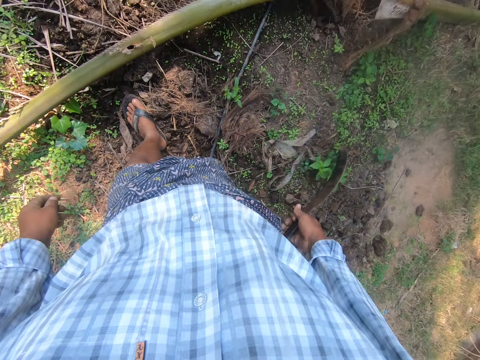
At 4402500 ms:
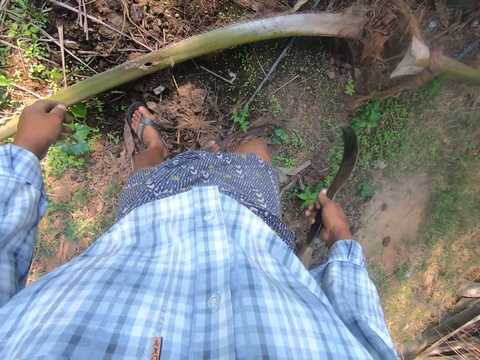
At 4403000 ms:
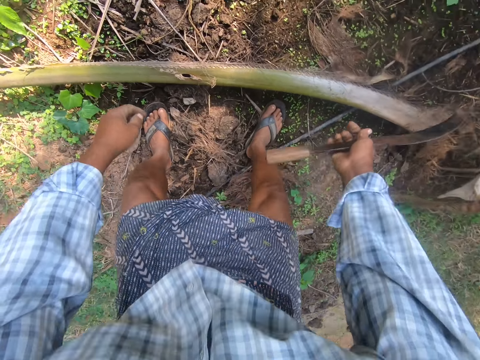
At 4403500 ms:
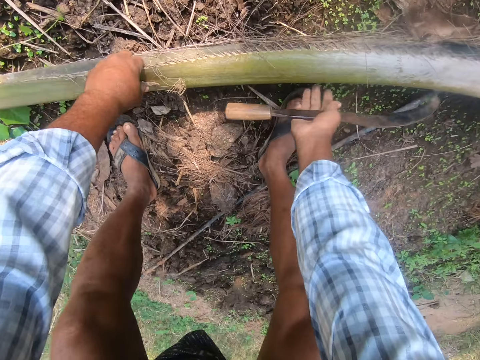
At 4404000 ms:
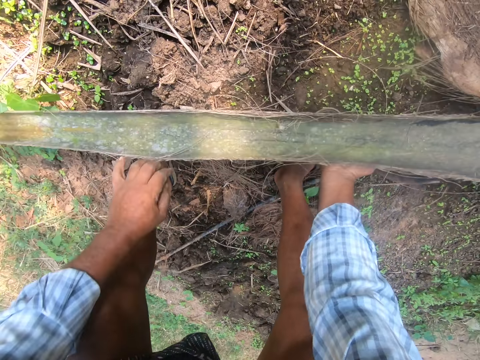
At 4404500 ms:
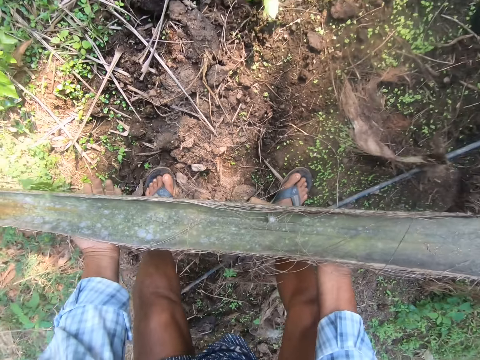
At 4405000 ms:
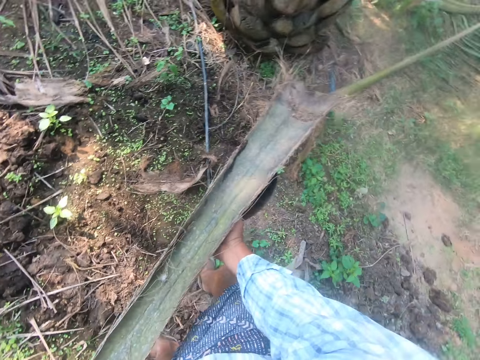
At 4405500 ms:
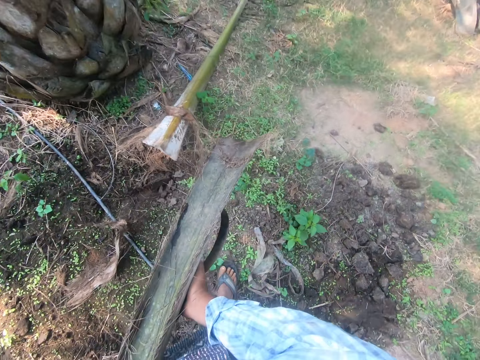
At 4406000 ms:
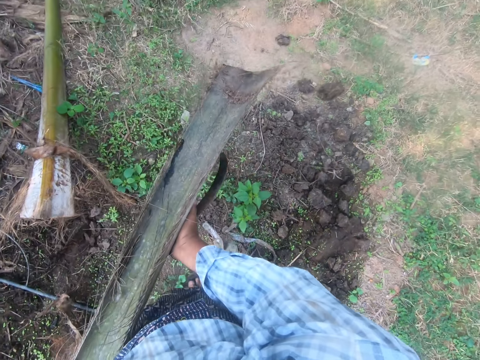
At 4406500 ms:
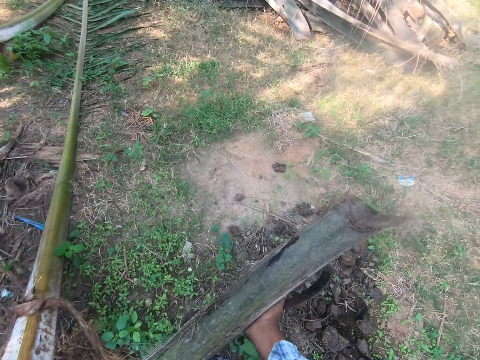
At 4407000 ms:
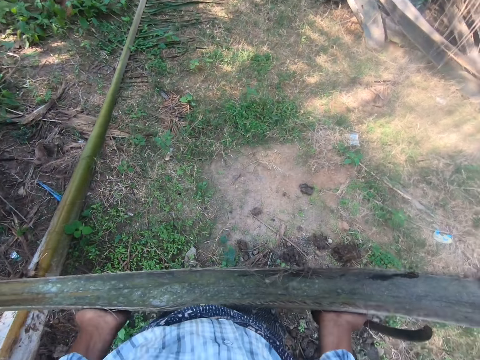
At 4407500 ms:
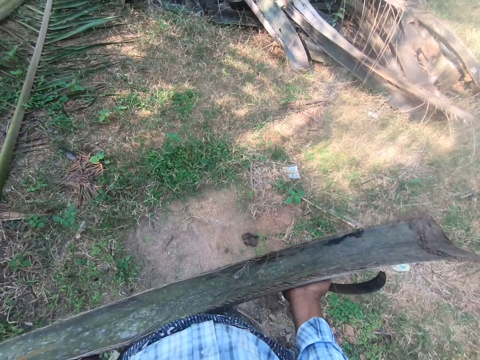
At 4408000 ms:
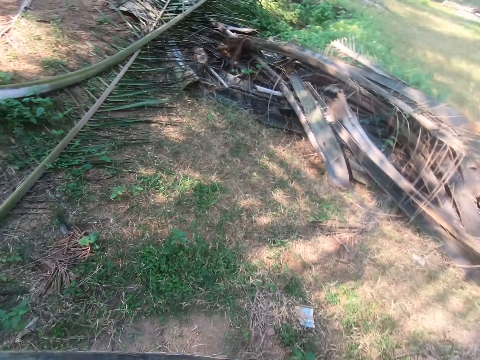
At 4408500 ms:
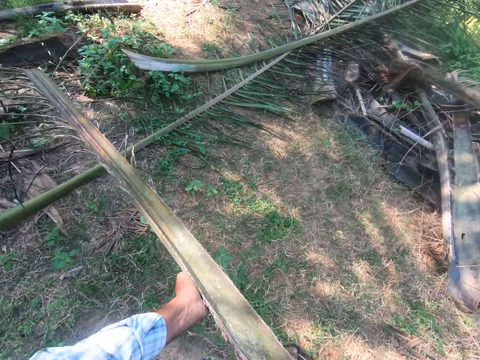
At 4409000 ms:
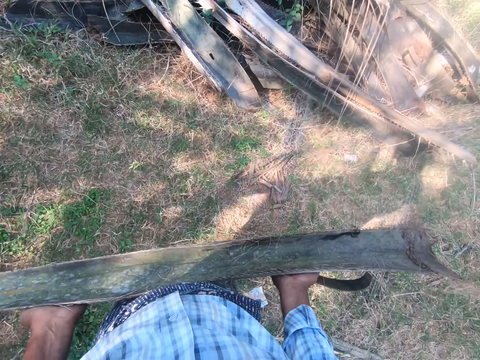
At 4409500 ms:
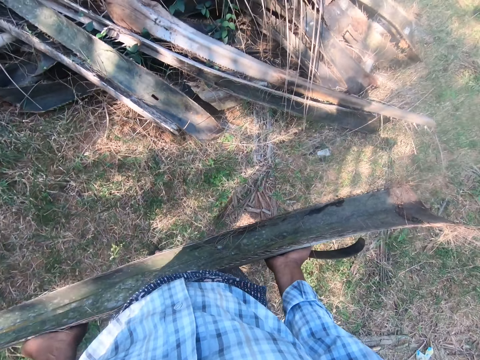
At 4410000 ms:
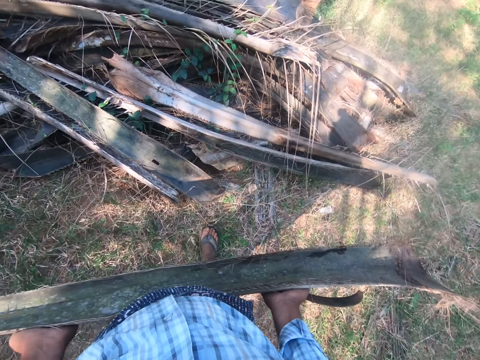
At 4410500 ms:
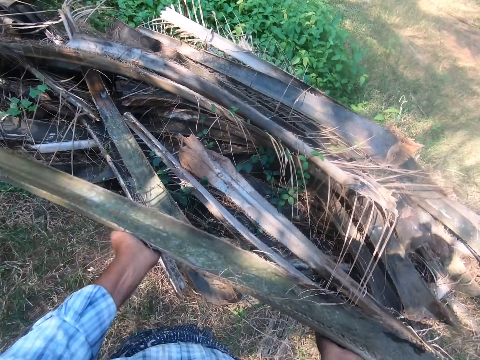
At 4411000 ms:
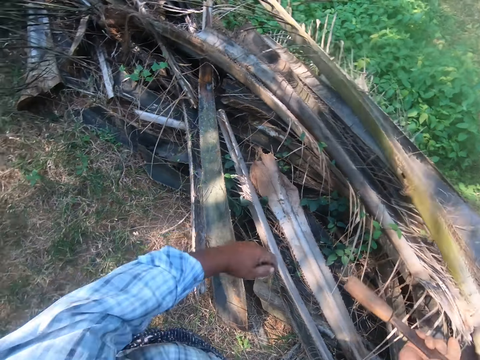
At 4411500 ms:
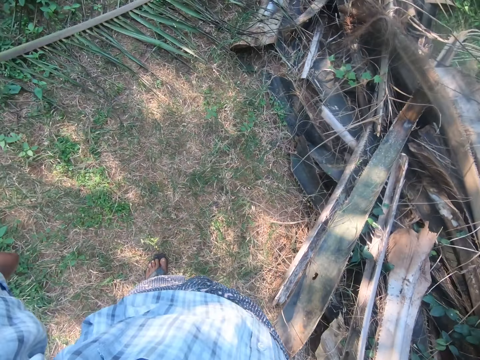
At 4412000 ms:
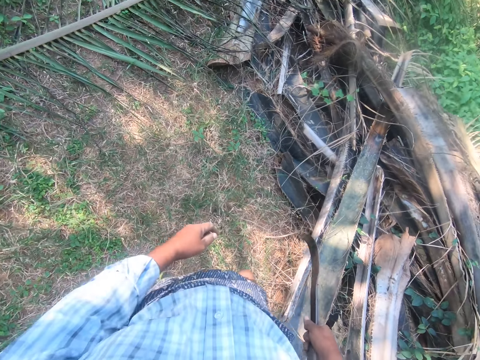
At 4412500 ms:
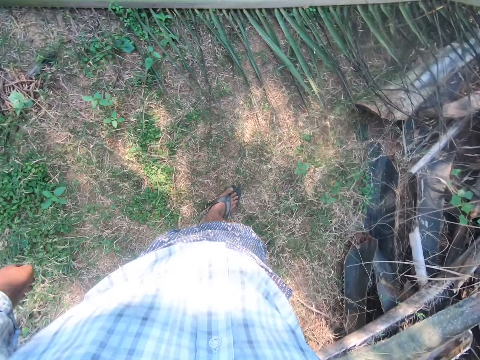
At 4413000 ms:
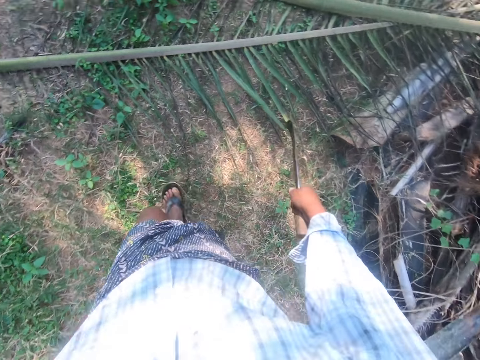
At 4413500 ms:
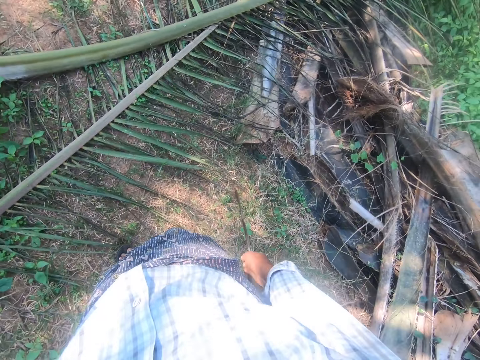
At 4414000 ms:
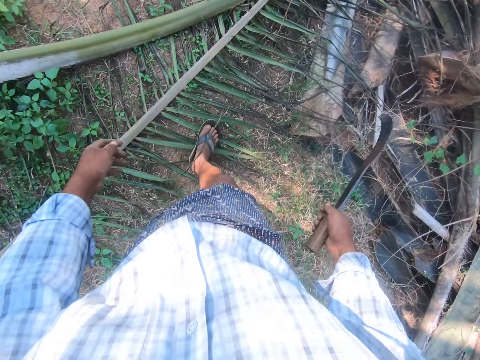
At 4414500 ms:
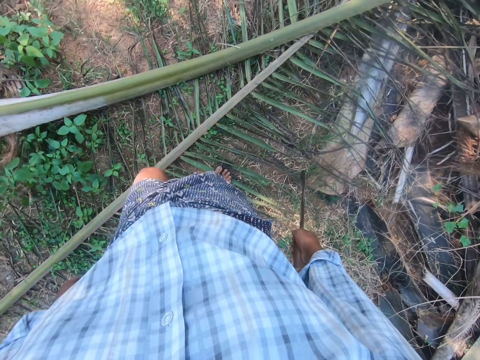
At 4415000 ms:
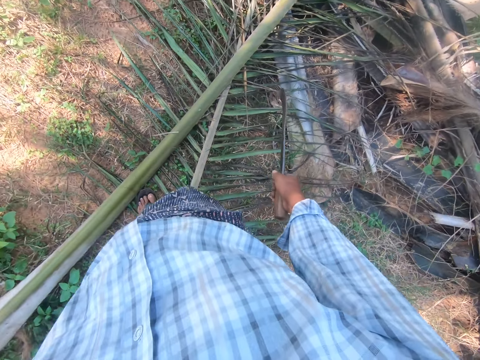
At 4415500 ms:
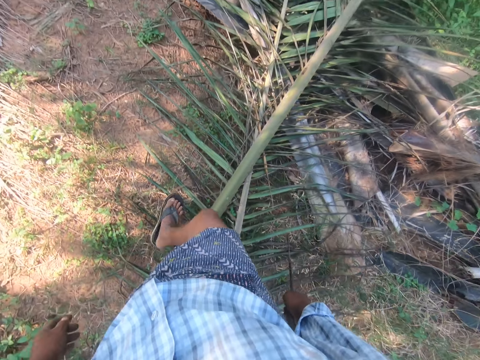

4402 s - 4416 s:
The camera wearer lifts a palm frond with both hands. He steps forward. He carries the palm frond with both hands from one part of the farm to another. He tosses the palm frond on a pile of palm fronds with both hands. He steps forward.

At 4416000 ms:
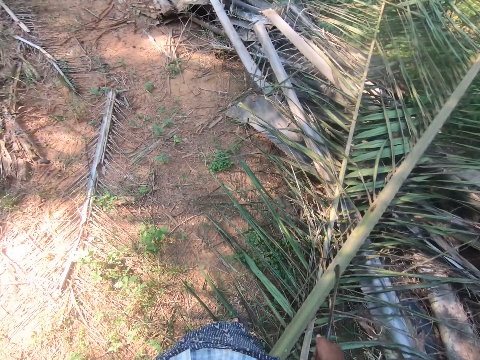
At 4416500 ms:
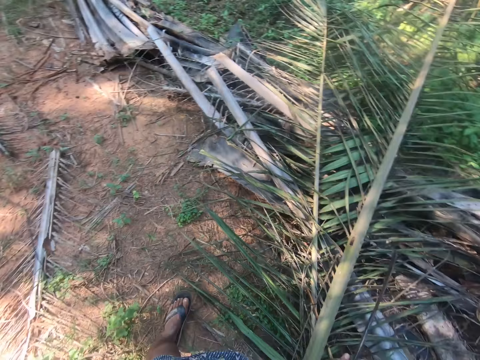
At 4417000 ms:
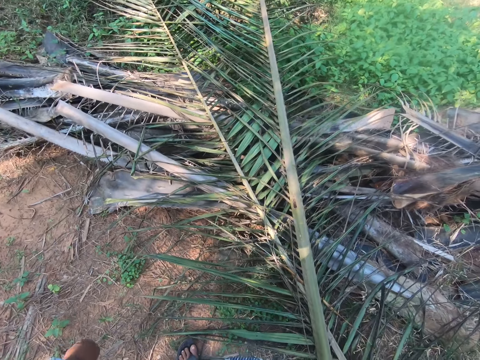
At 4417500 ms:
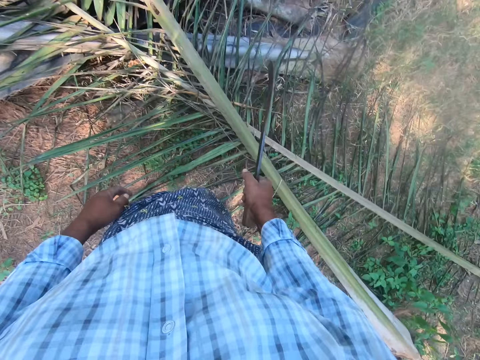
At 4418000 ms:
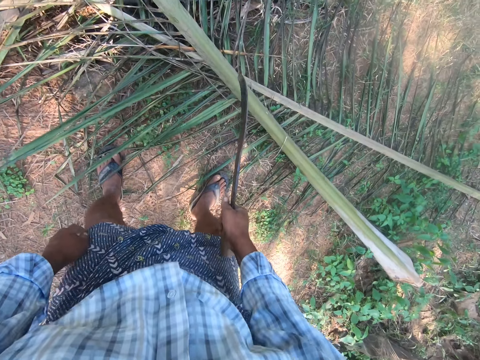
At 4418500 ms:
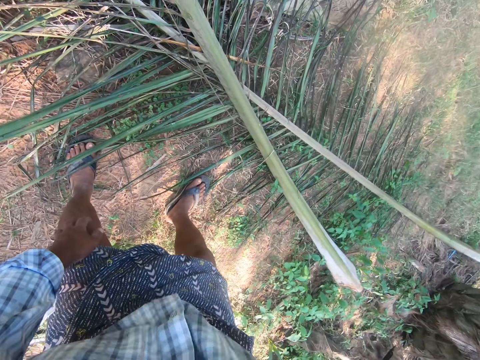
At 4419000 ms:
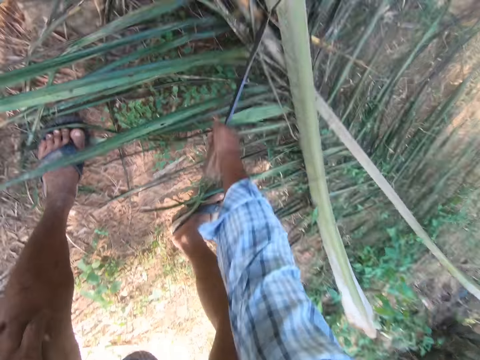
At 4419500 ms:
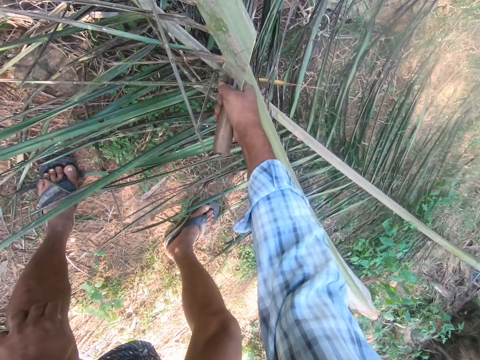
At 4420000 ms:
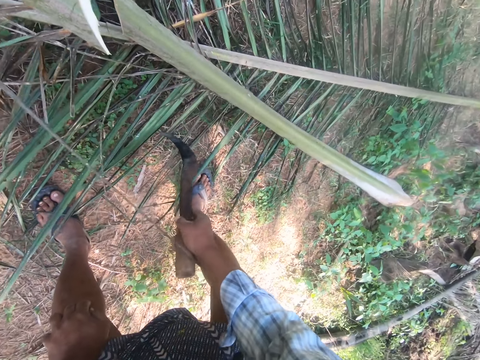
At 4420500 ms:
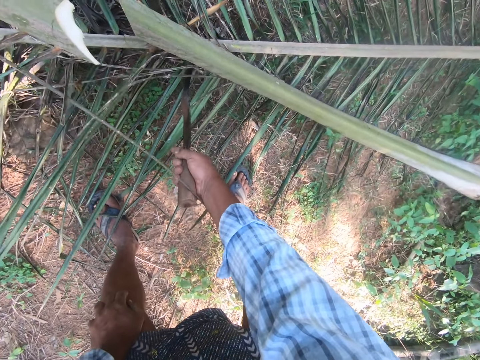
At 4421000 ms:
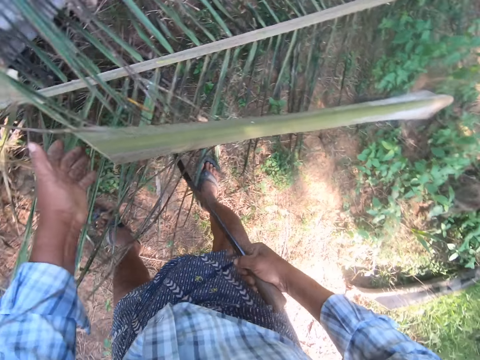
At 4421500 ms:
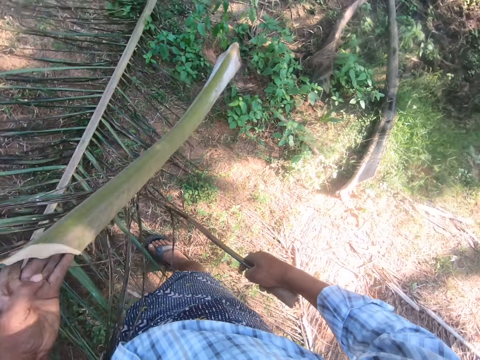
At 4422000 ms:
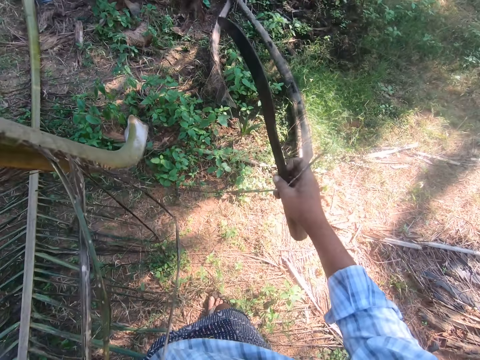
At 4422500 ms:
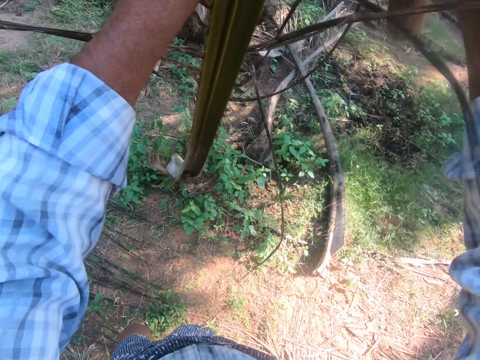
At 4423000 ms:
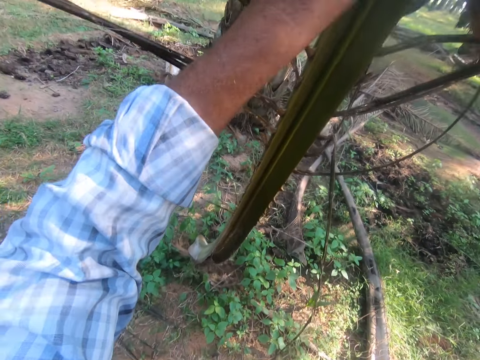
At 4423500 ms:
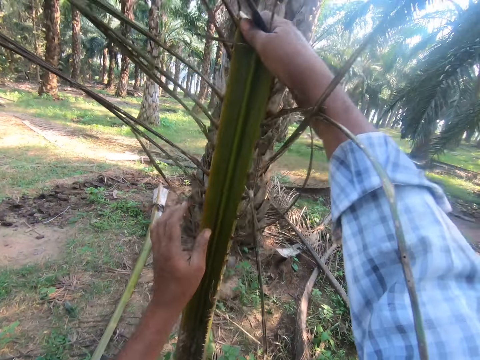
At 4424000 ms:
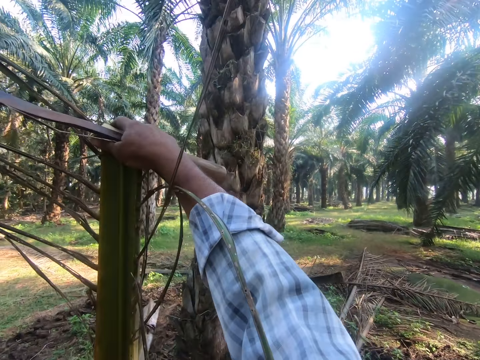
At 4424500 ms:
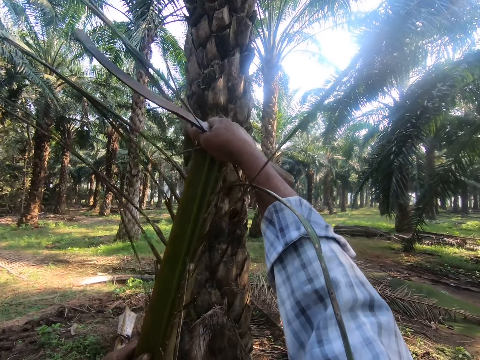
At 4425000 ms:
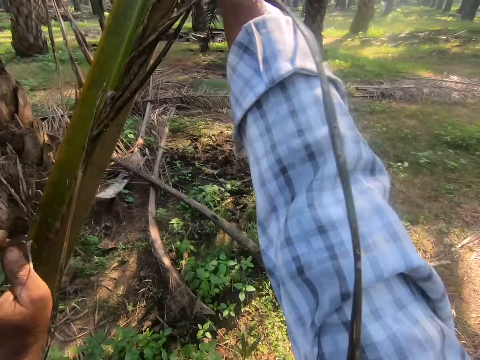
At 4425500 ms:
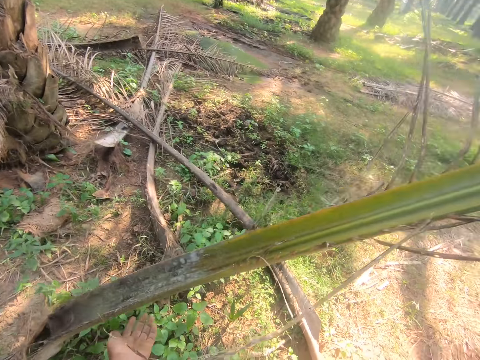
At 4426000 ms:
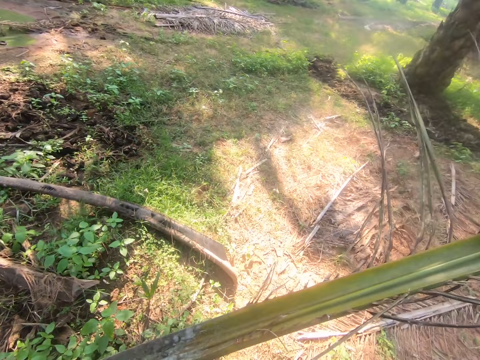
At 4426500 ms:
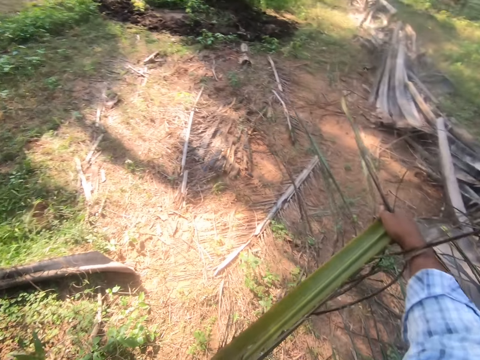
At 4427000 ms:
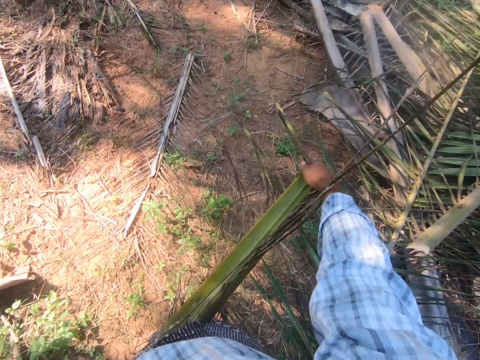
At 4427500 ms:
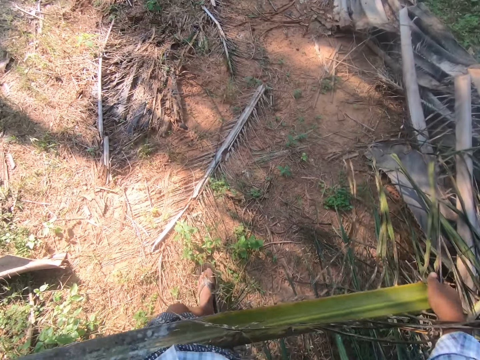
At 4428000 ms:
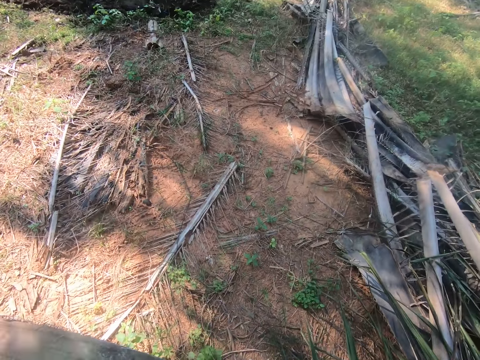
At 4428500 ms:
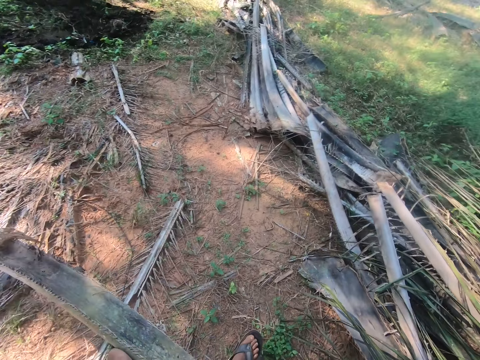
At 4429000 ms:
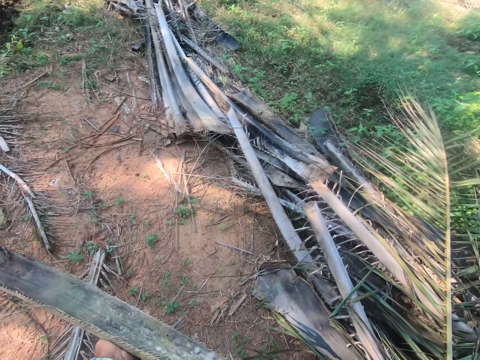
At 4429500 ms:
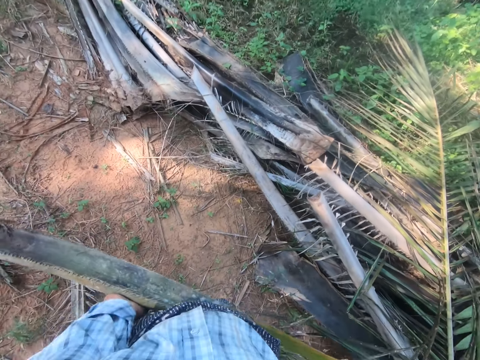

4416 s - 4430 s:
The camera wearer cuts the palm frond with the sickle or panga in his right hand. He picks up the palm frond with the sickle in his right hand. He touches the palm branch. He lifts up the palm frond with his left hand. He transfers the palm frond from his left hand to his right hand. He steps forward. He moves the palm branch. He lifts the palm branch. He steps forward. He carries the palm frond to another pile of palm fronds.
